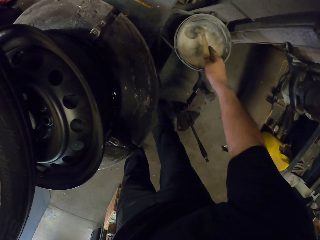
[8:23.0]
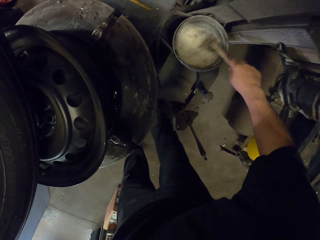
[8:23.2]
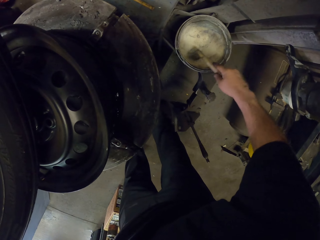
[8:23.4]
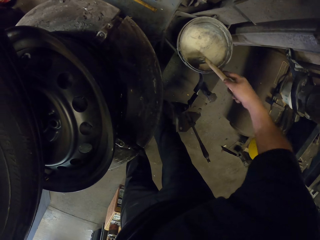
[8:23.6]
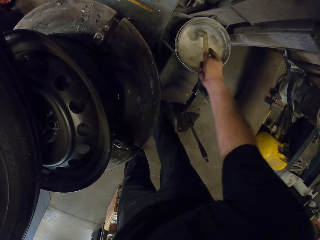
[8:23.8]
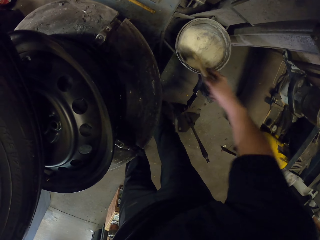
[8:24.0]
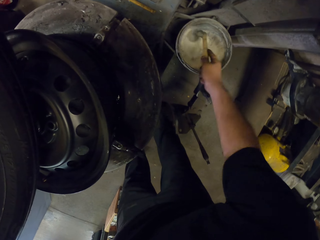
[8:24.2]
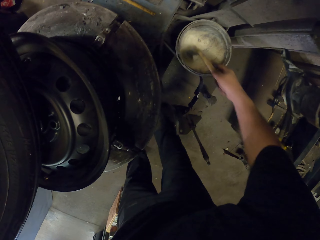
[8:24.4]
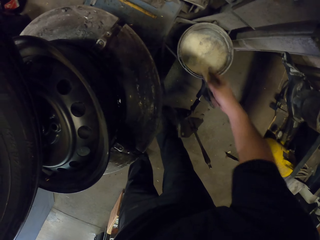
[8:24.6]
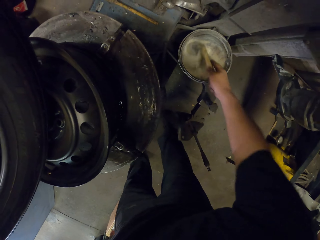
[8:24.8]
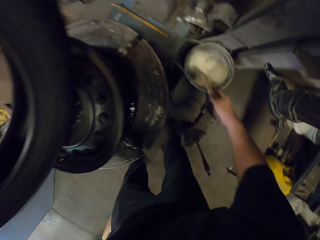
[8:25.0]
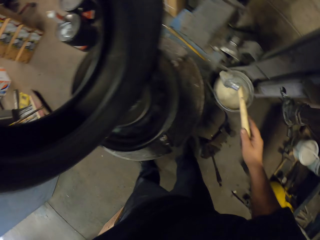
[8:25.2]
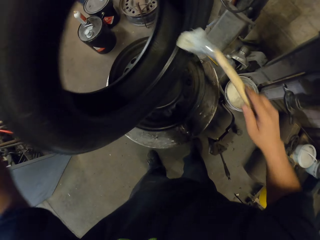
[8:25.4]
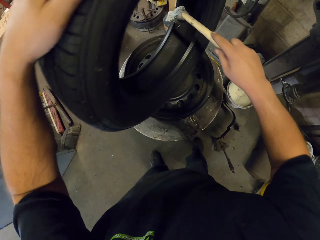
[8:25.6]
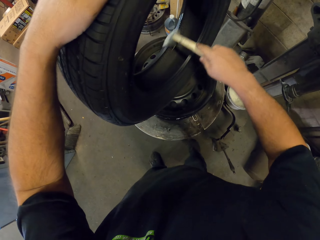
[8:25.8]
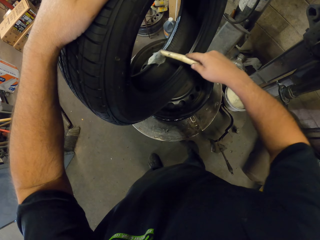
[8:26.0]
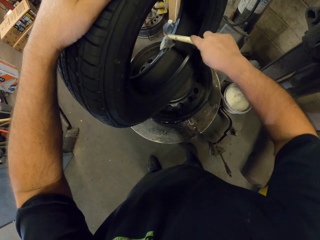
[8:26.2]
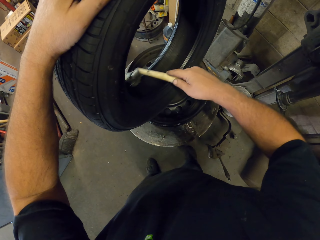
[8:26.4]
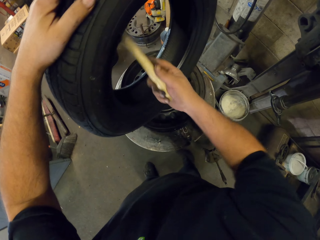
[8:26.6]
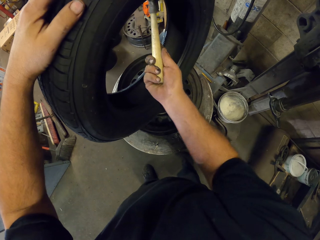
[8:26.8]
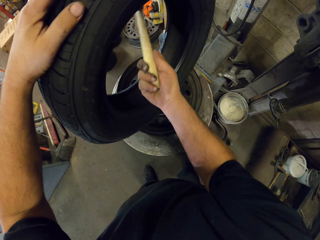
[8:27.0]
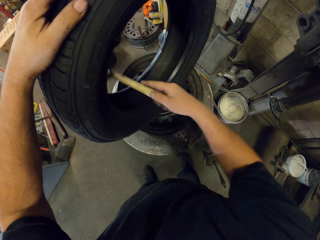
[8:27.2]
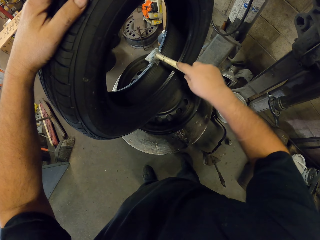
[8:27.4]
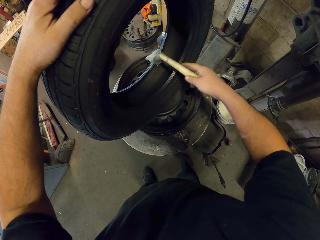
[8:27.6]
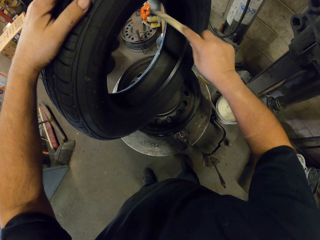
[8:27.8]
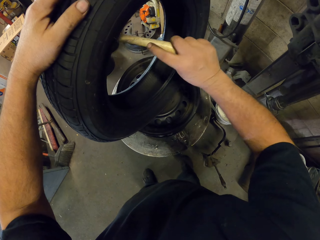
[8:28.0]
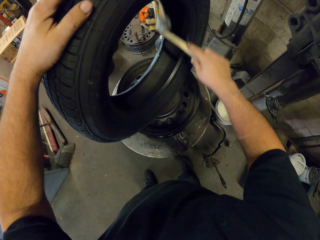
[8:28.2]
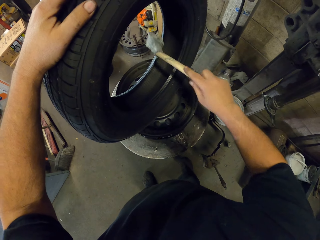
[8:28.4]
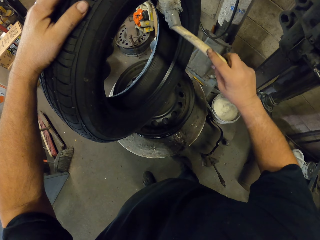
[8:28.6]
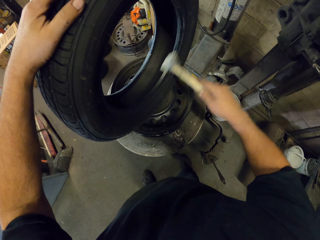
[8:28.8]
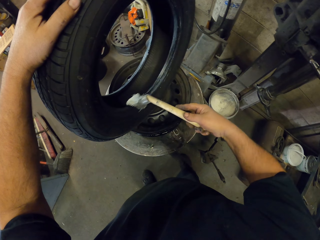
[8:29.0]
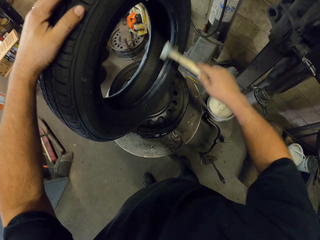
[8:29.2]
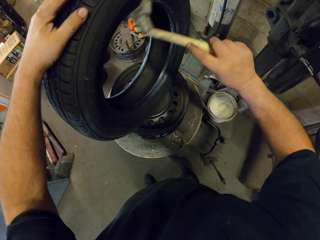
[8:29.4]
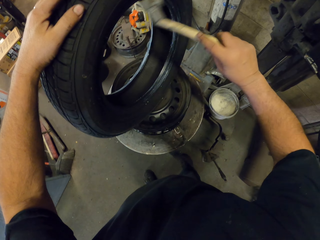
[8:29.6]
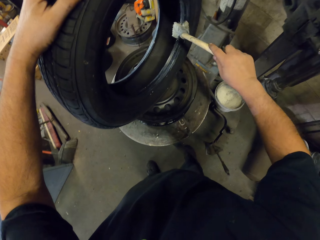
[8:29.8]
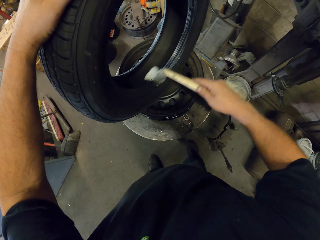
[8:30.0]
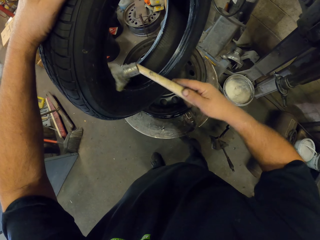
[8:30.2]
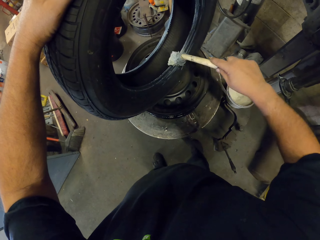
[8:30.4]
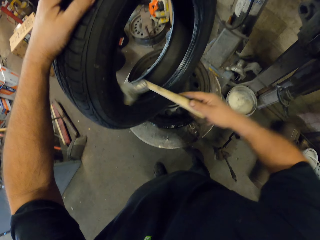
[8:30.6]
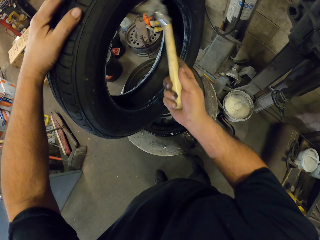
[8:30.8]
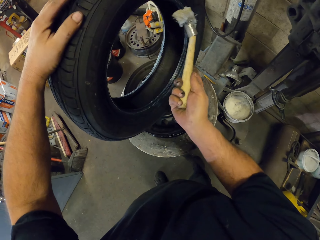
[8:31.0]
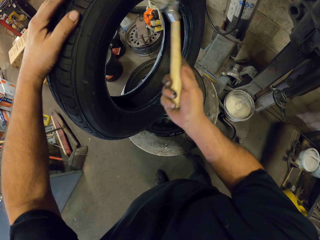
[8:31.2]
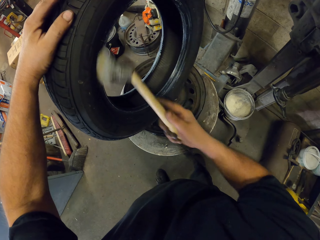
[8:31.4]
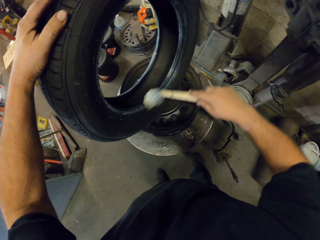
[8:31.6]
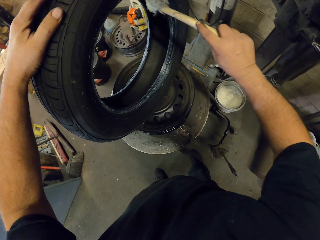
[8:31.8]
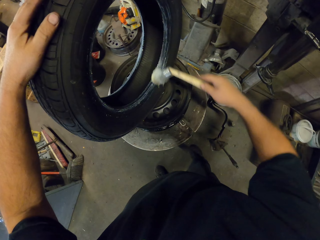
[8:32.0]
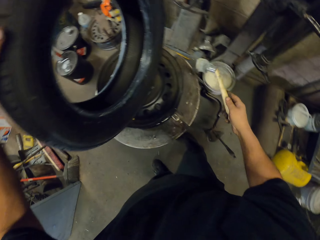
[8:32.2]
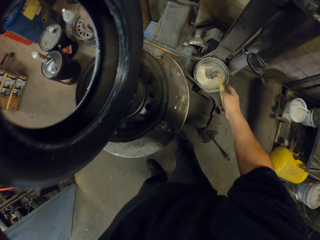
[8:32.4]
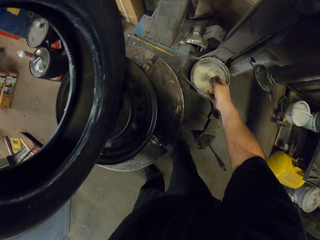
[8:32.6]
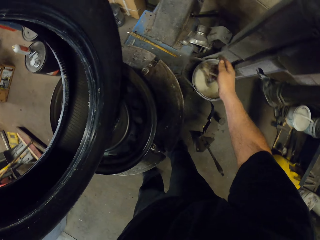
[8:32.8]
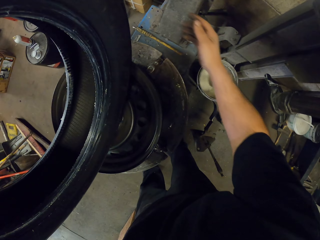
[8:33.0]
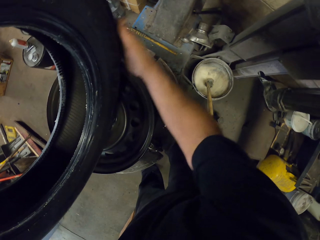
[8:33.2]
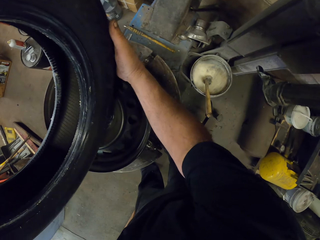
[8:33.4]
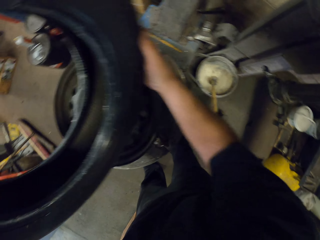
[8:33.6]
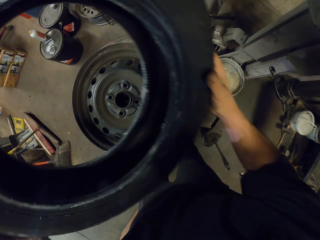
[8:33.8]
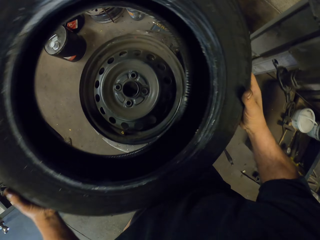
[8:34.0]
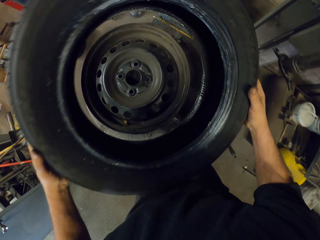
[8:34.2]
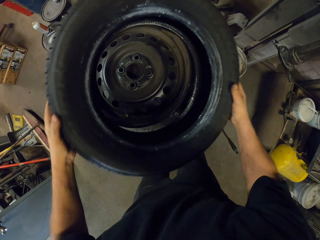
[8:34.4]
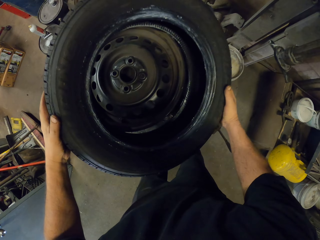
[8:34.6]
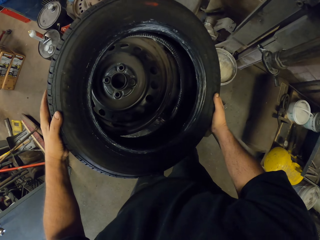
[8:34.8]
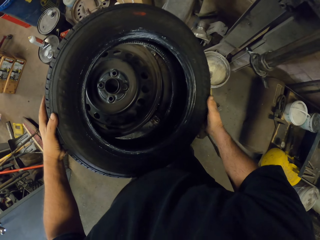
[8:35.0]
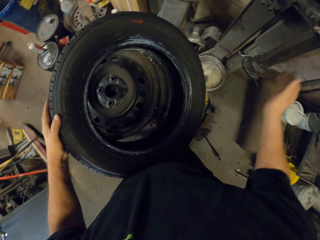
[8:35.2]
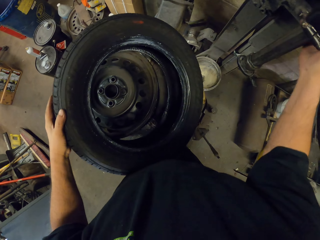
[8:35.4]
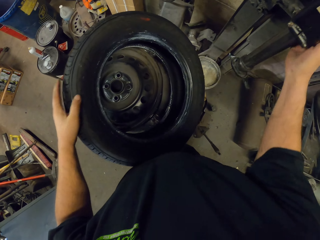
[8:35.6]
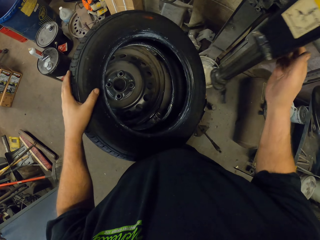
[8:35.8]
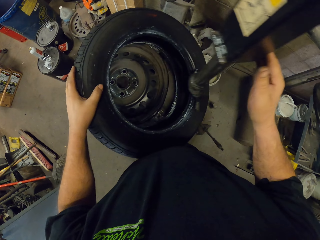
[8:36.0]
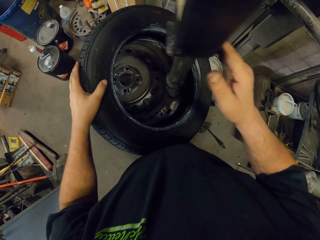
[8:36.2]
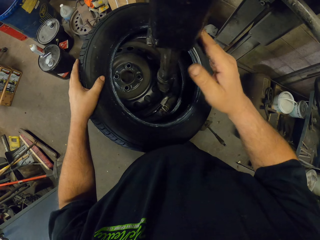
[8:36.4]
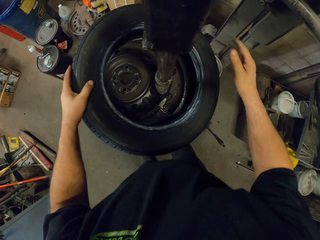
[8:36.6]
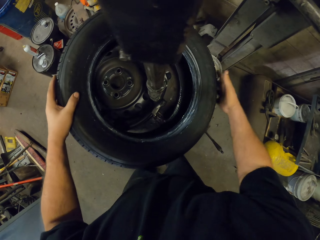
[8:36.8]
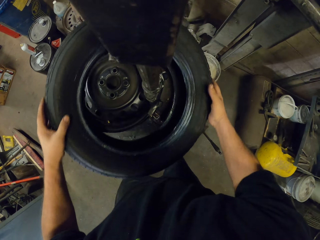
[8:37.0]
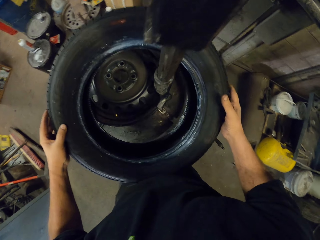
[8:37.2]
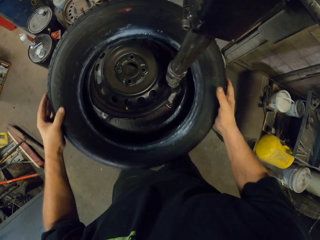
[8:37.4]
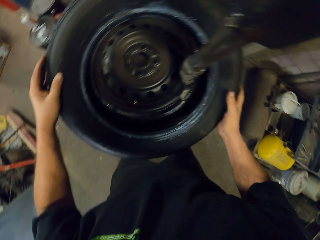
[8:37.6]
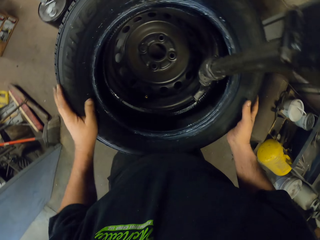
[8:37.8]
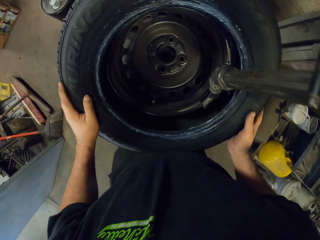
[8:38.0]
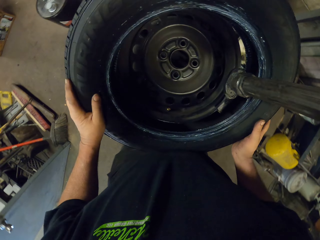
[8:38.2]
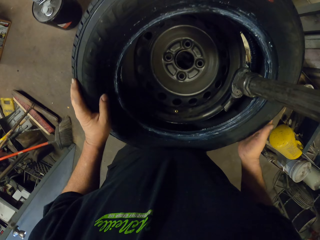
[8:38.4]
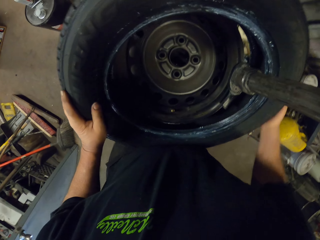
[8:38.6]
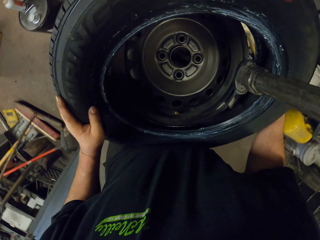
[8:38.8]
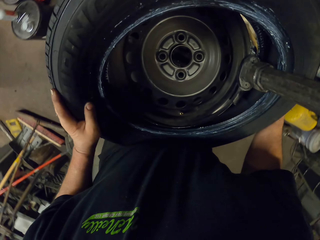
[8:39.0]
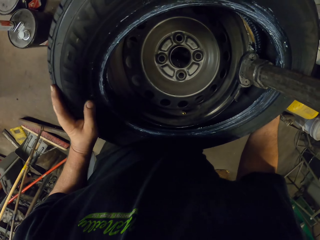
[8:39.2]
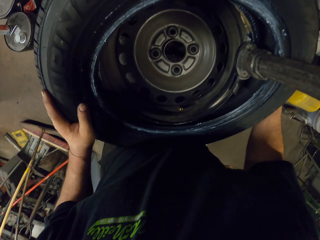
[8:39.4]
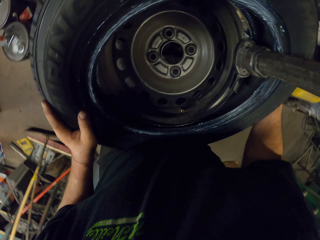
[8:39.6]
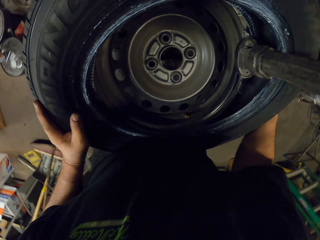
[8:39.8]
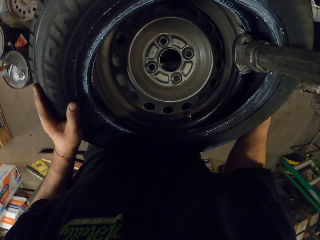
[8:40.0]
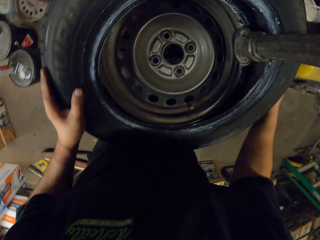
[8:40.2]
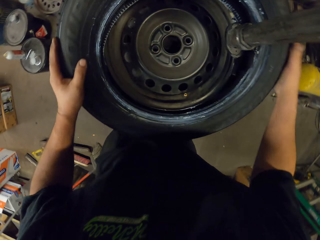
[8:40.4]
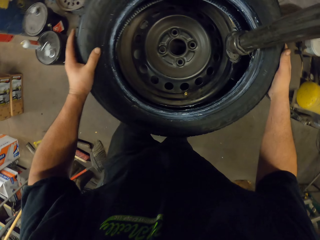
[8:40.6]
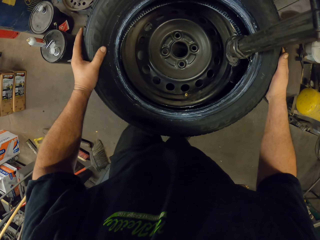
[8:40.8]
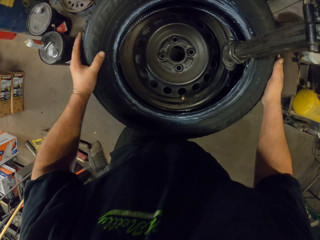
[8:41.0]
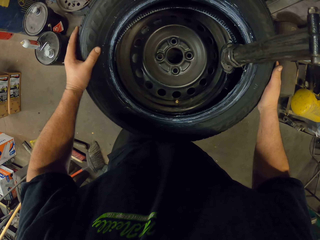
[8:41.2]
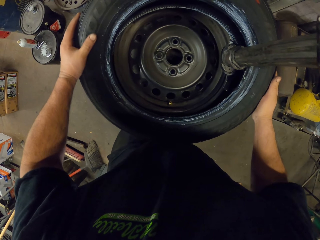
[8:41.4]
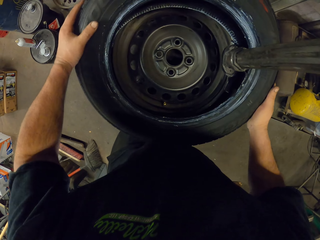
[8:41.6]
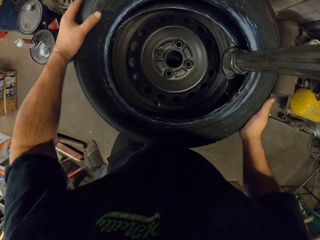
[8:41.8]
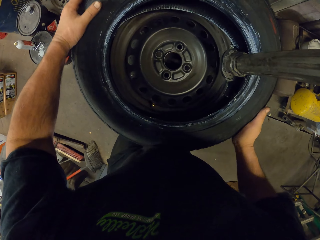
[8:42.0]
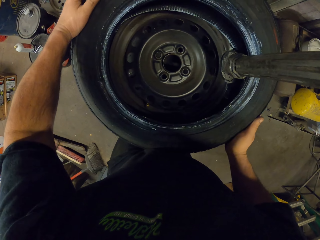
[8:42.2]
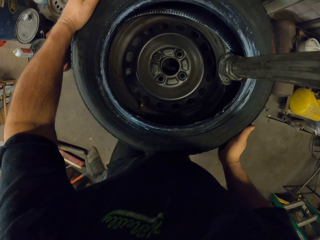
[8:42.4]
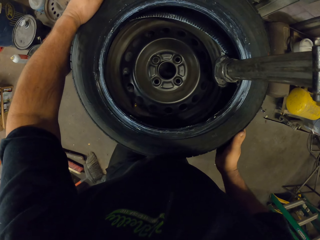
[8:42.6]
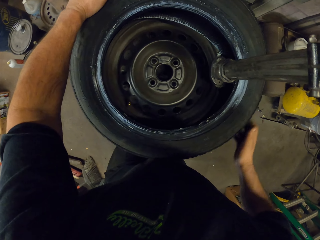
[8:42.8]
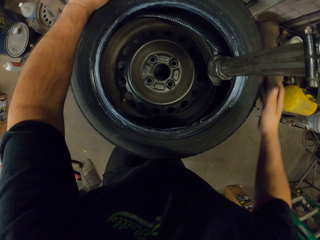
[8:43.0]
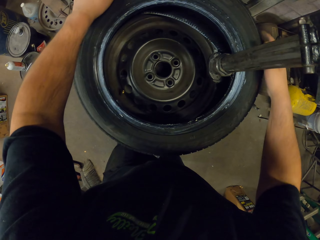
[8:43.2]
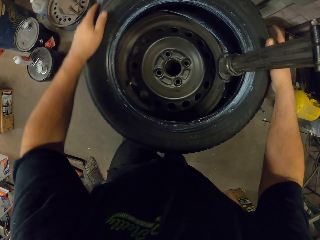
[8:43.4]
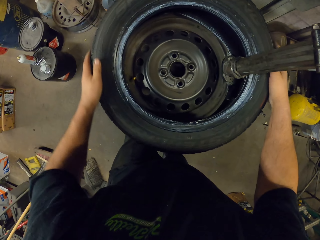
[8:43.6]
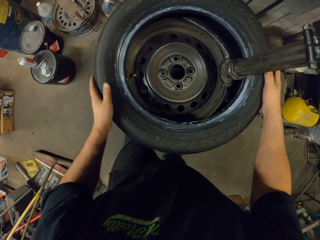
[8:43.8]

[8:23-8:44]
The camera wearer stirs something in the bucket. They apply something on the tire. They put the tire in a rim. They move the tire mounting. They fix the tire on the rim with the tire mounting.
